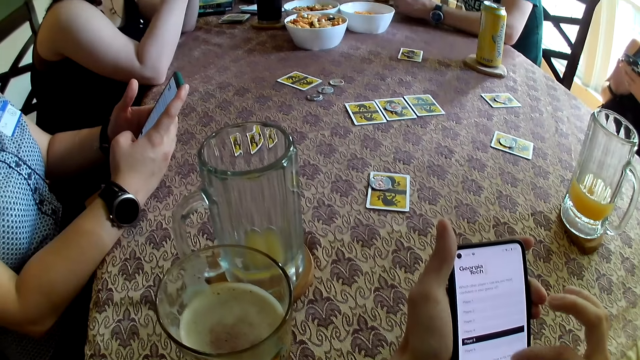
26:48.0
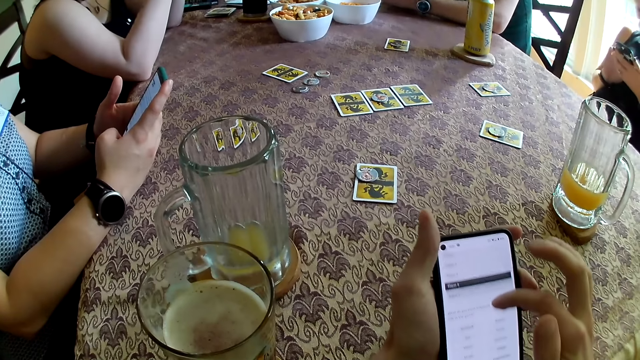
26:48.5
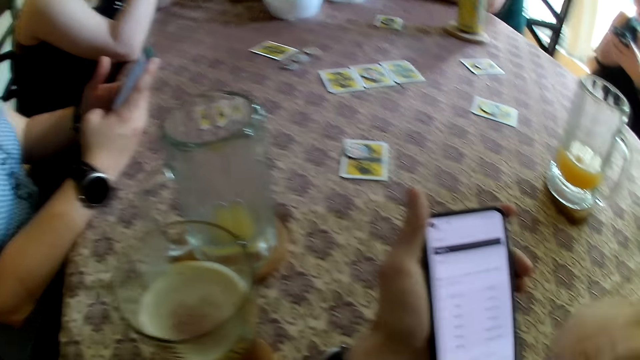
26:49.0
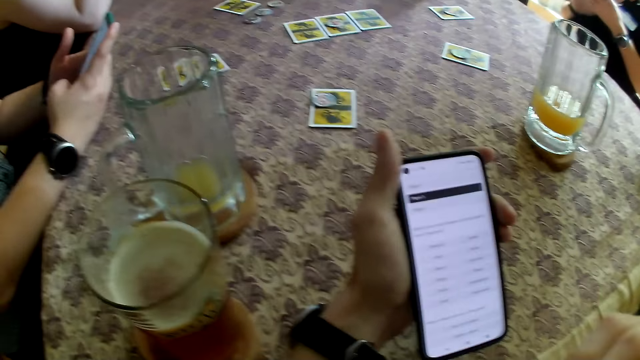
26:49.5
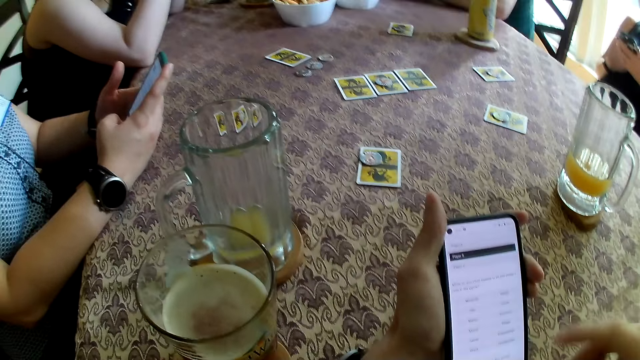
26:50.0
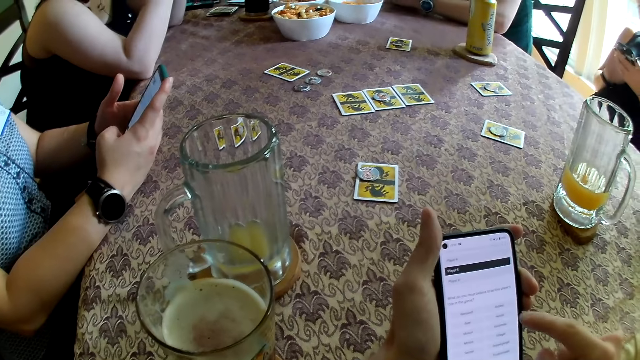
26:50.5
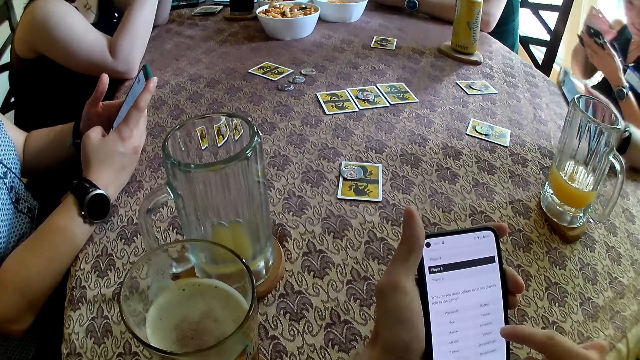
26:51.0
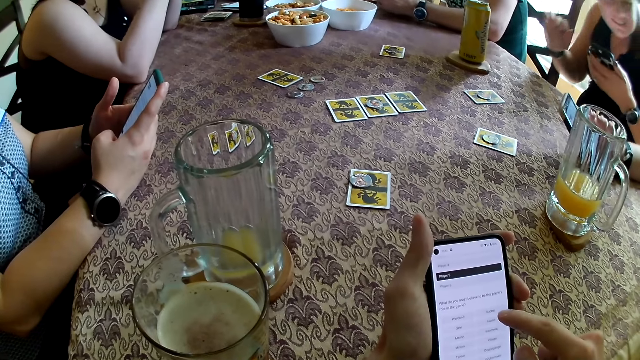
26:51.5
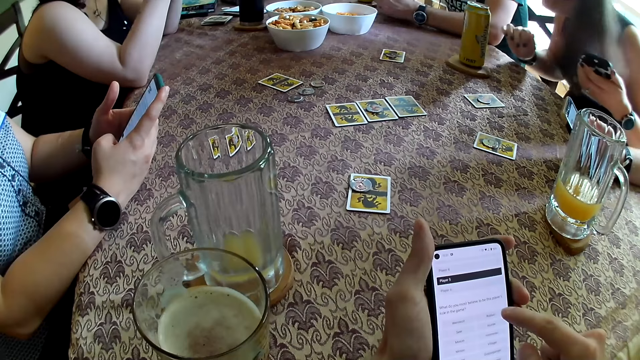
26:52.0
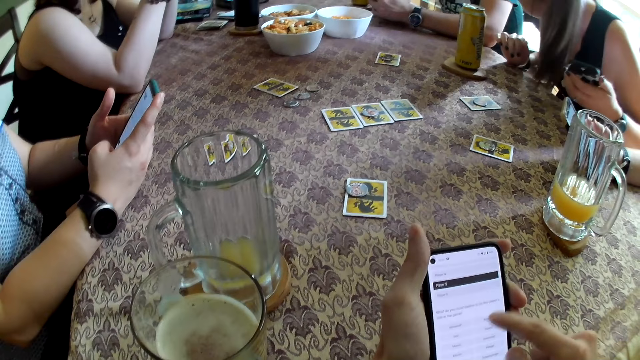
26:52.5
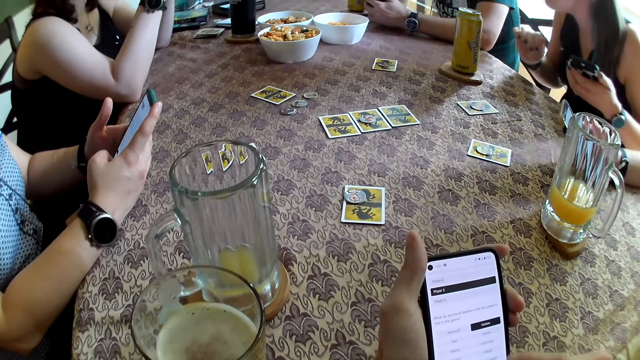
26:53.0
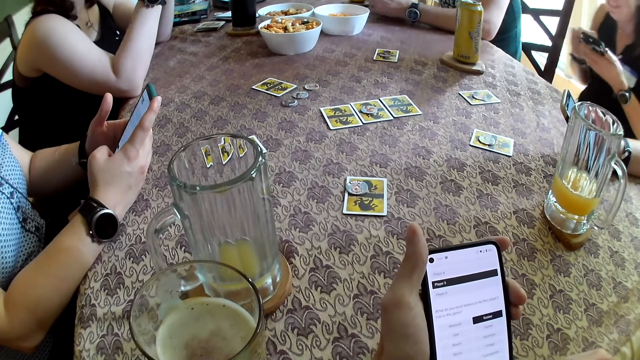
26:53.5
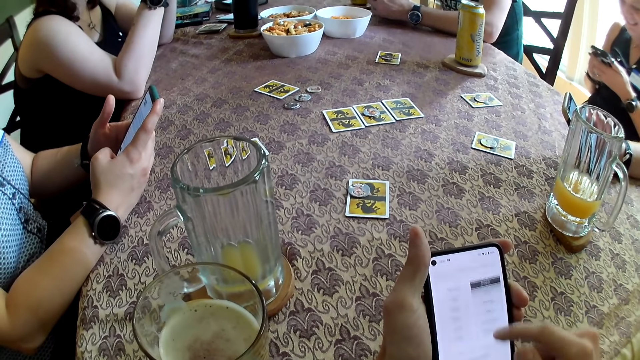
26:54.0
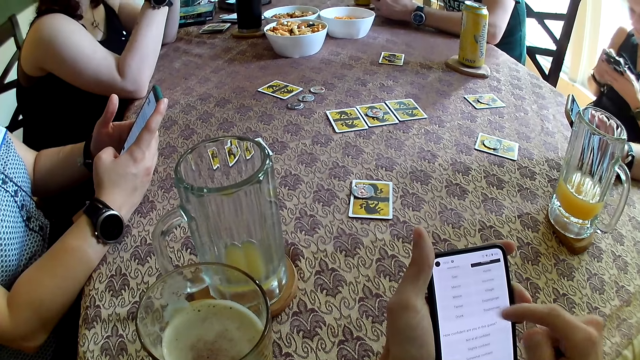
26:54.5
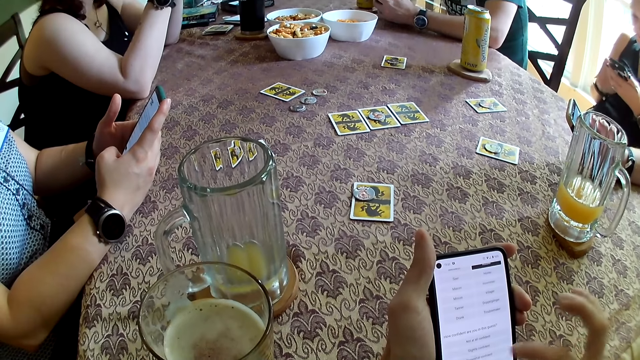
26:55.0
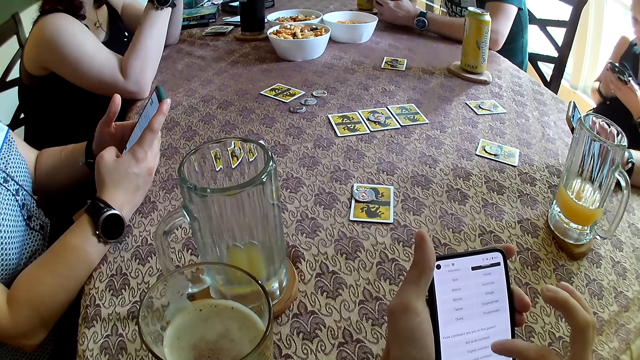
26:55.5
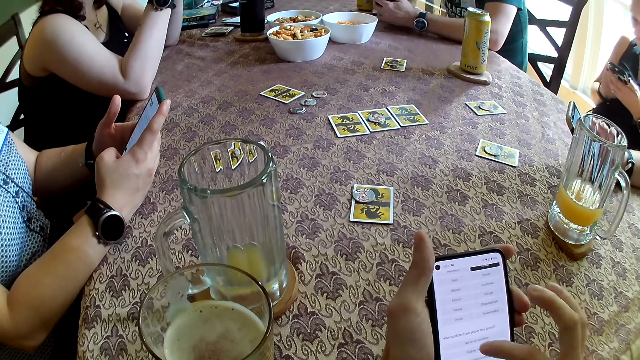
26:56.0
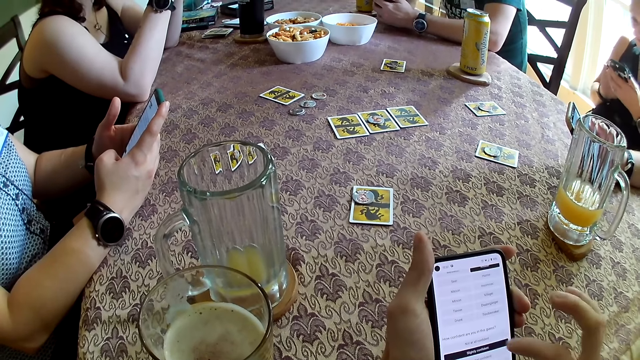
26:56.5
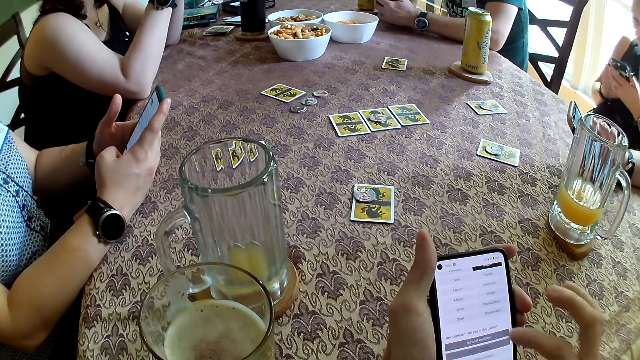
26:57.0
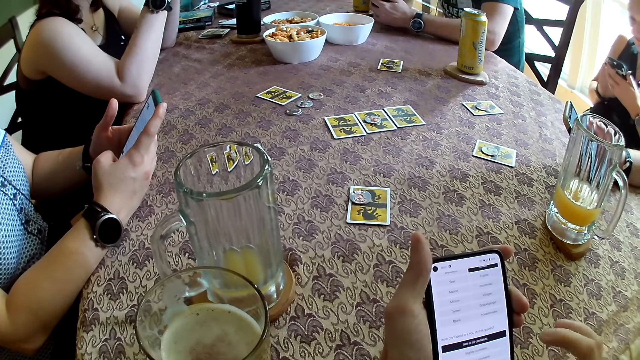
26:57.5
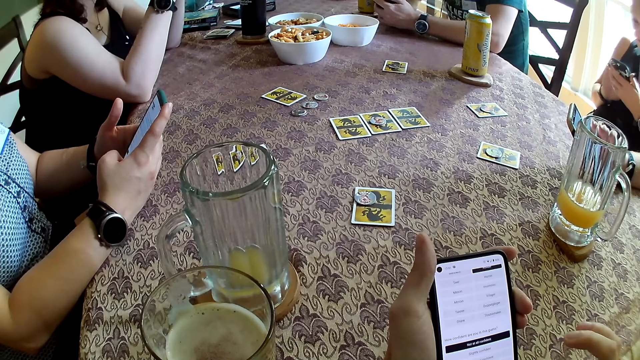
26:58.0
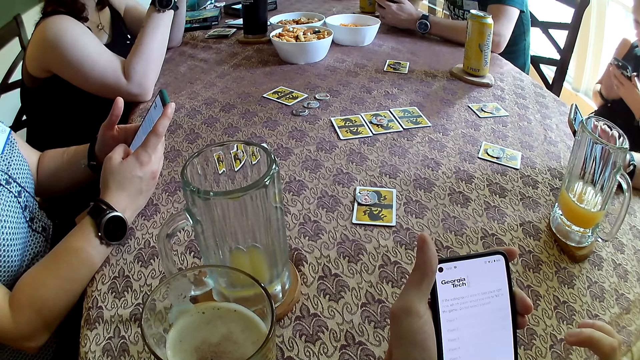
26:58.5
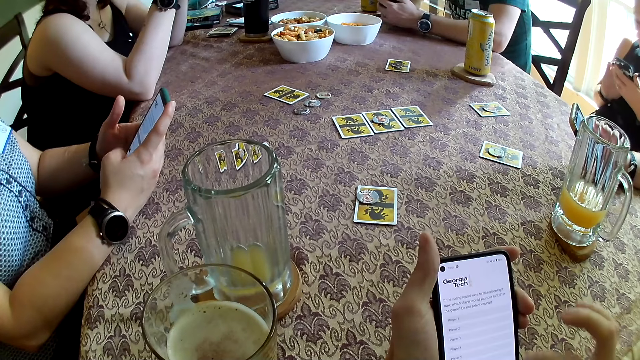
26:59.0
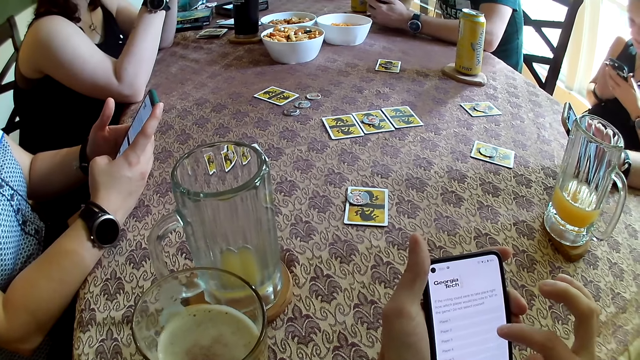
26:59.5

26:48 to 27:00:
The man operates a phone in his right hand. The woman operates a phone in her left hand with her right hand.

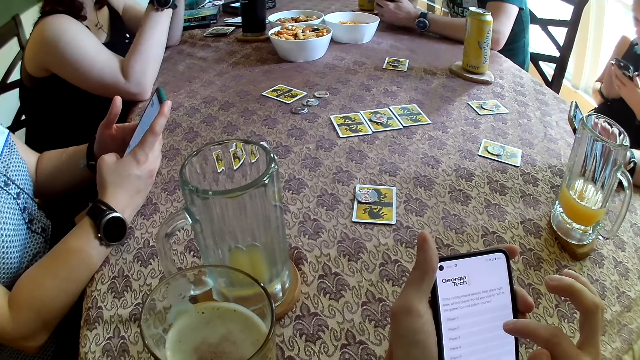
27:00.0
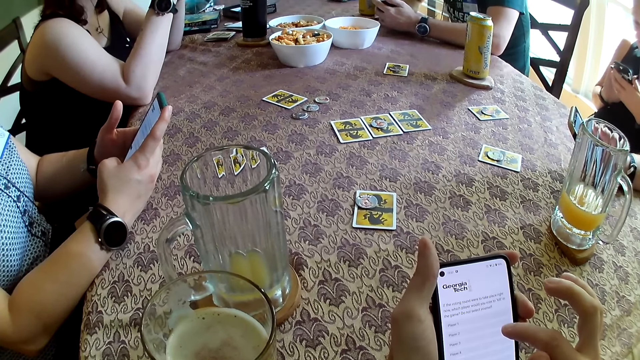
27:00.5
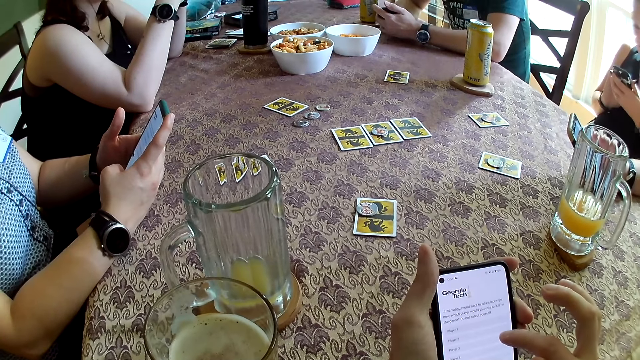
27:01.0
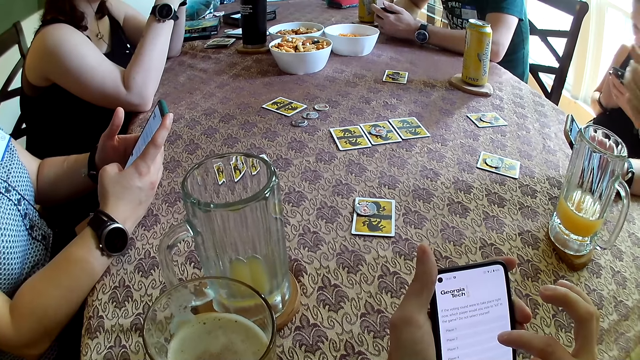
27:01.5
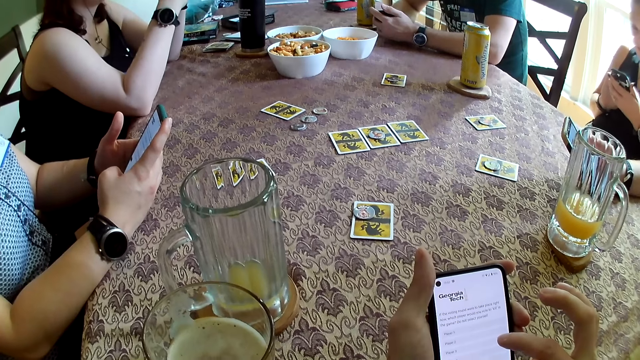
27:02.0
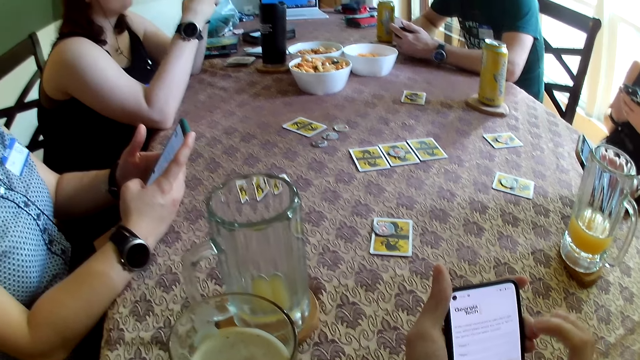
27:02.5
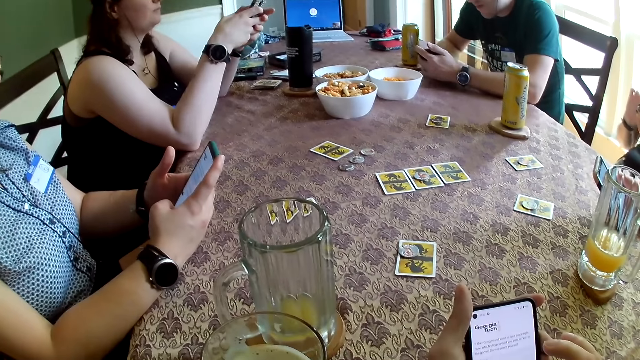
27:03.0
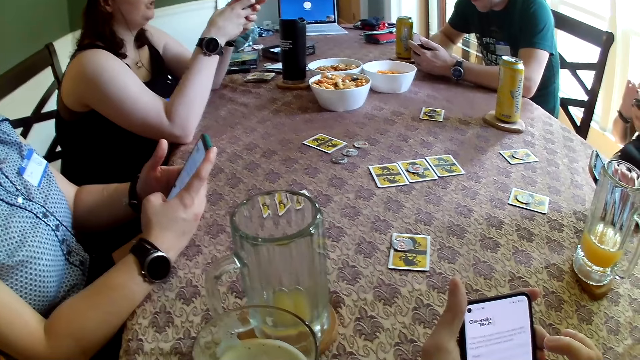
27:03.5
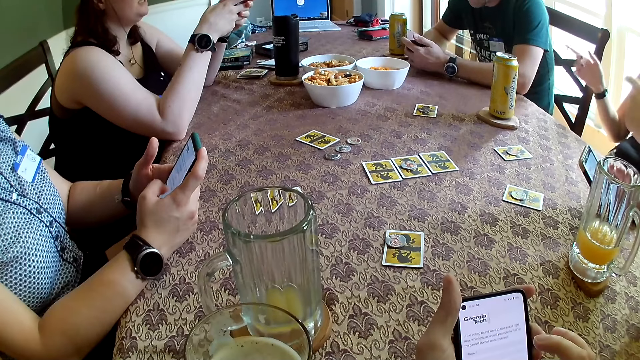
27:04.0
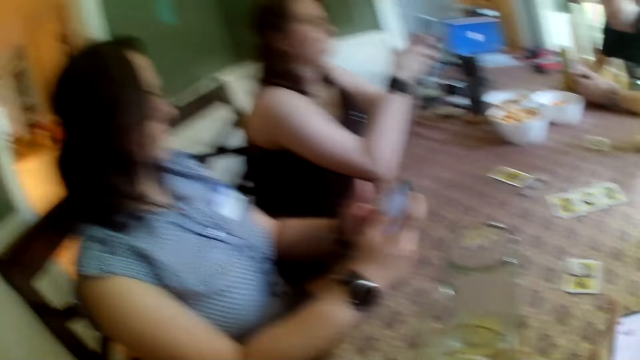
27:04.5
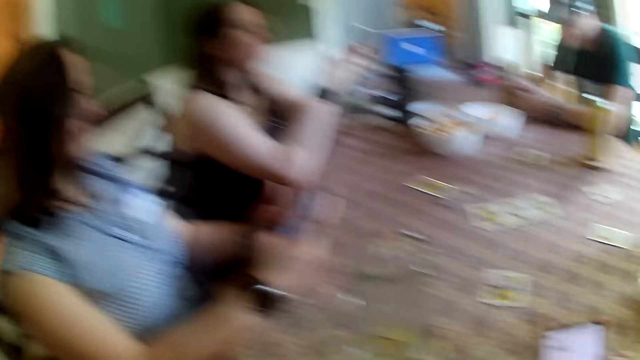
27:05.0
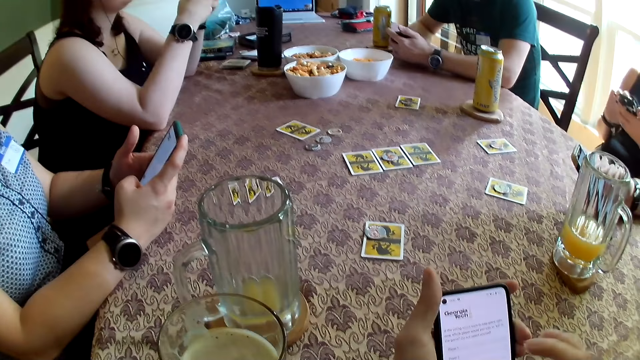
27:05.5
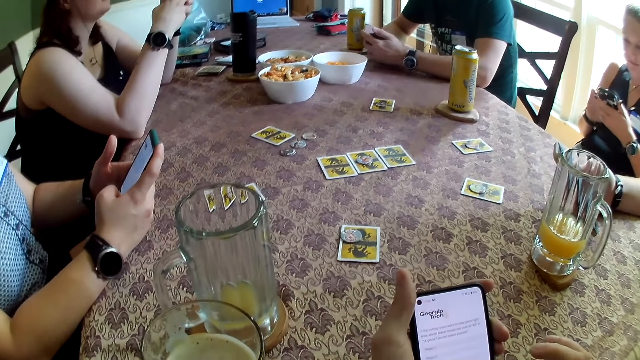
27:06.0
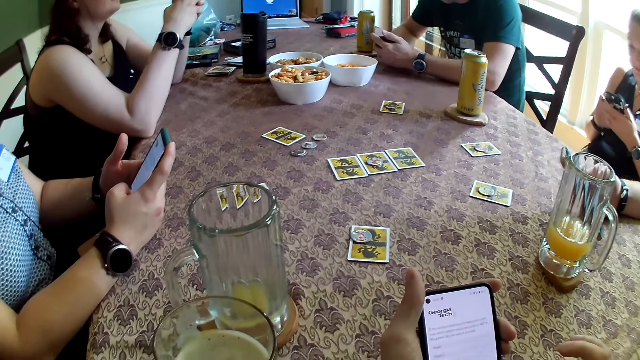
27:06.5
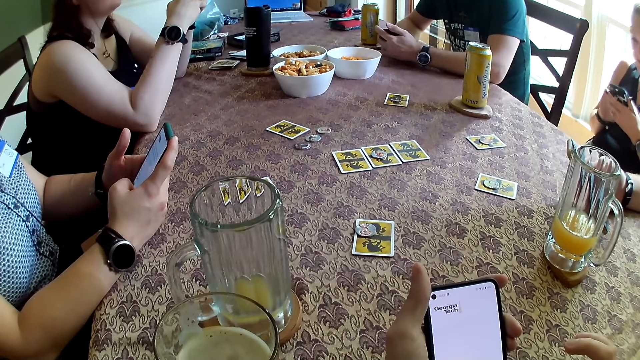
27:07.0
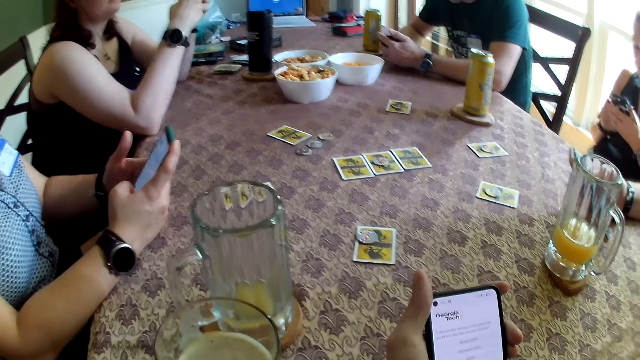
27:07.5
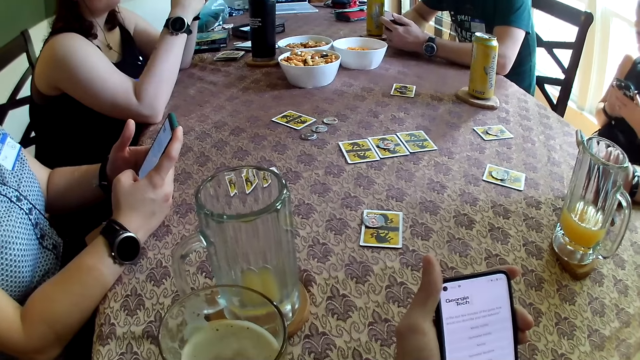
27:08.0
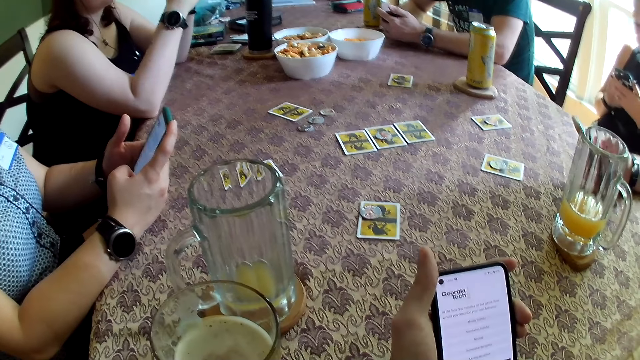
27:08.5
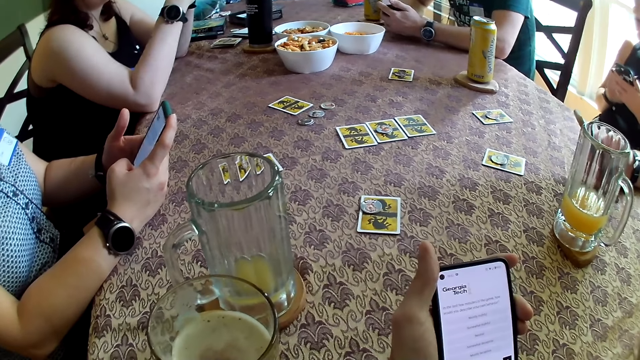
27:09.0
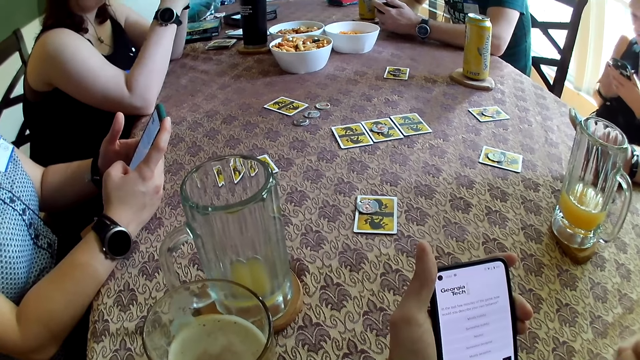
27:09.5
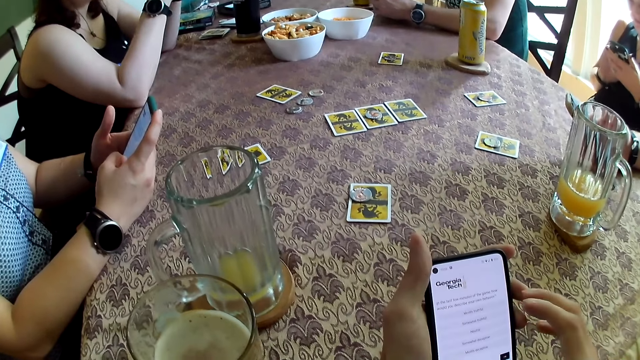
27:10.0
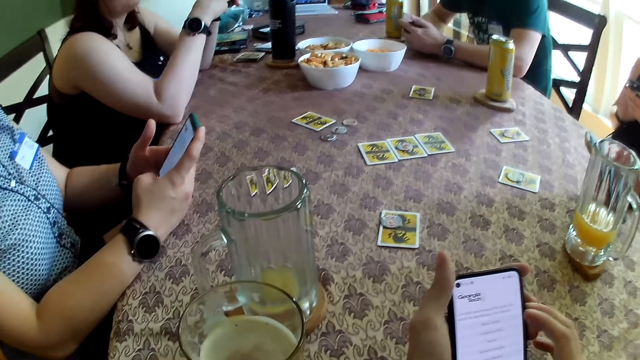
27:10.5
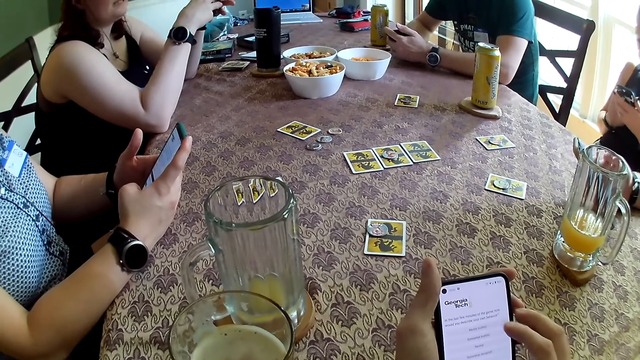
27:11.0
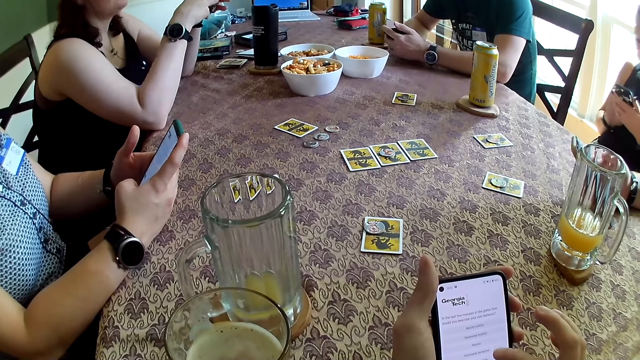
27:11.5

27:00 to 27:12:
The woman operates a phone in her left hand with her right hand.
